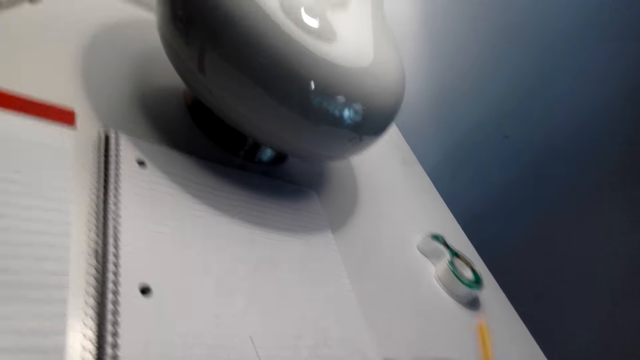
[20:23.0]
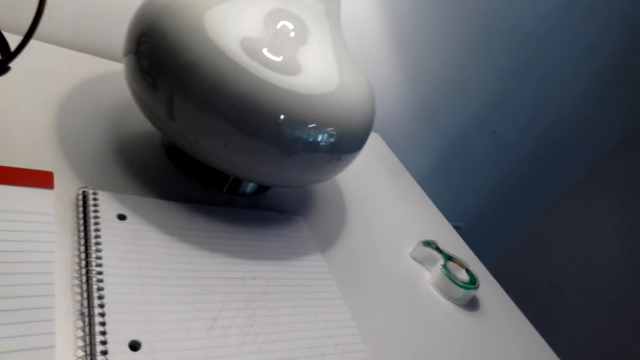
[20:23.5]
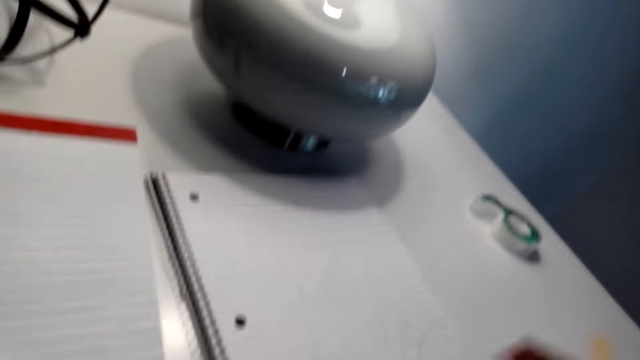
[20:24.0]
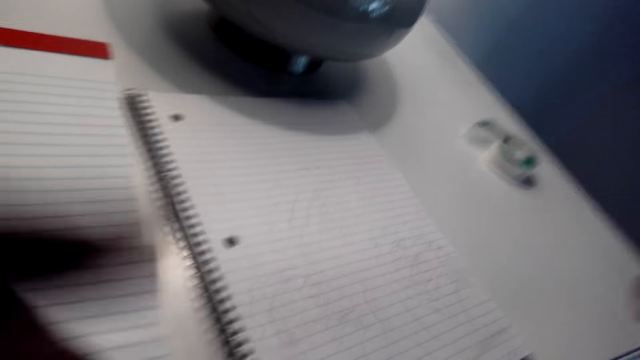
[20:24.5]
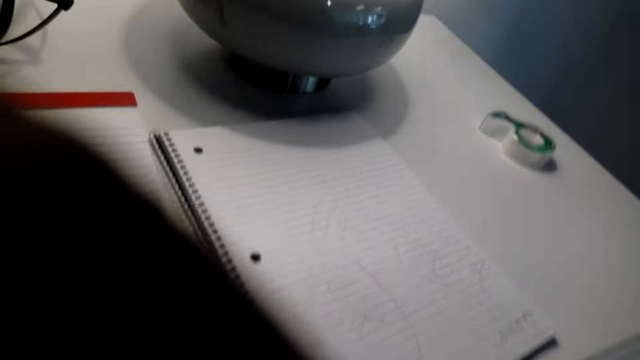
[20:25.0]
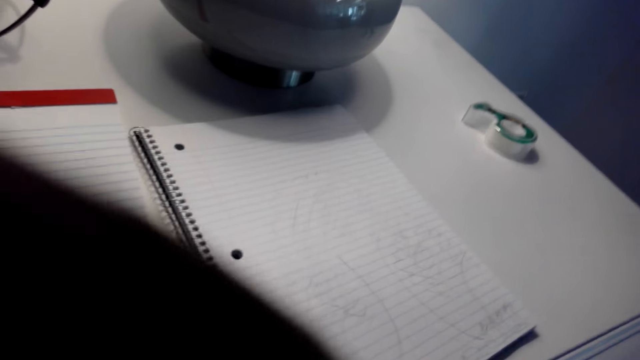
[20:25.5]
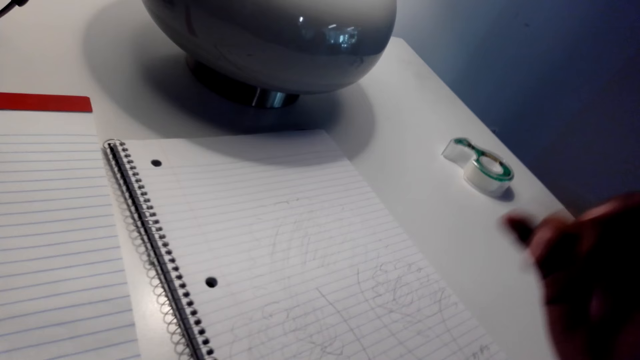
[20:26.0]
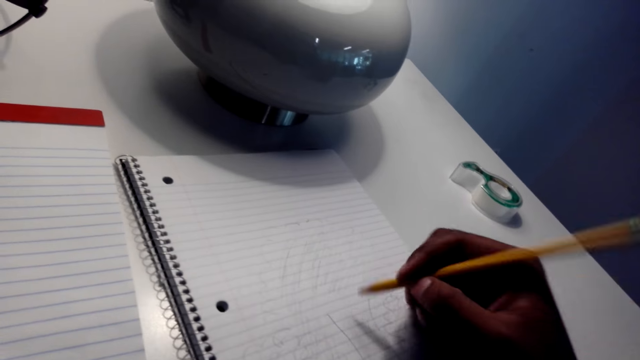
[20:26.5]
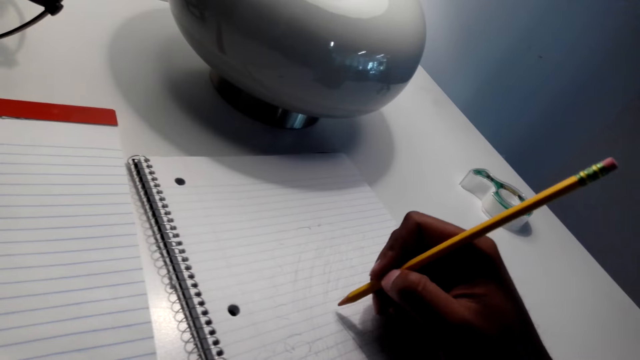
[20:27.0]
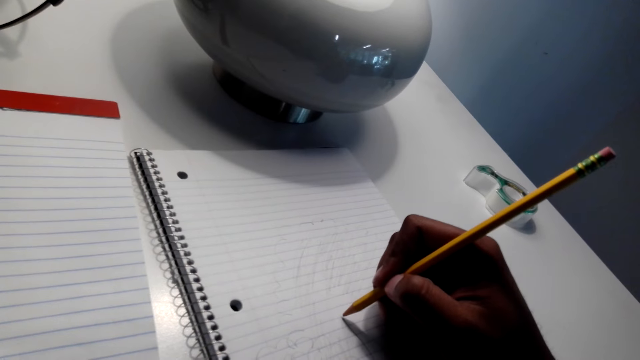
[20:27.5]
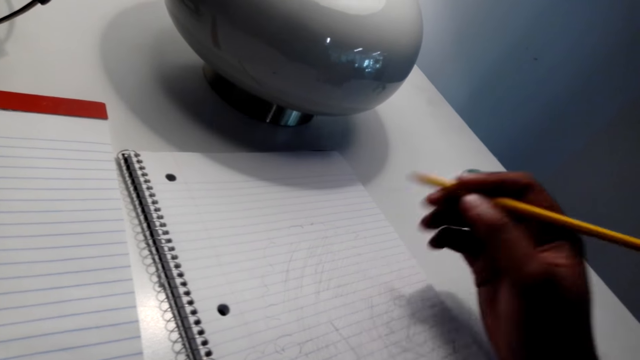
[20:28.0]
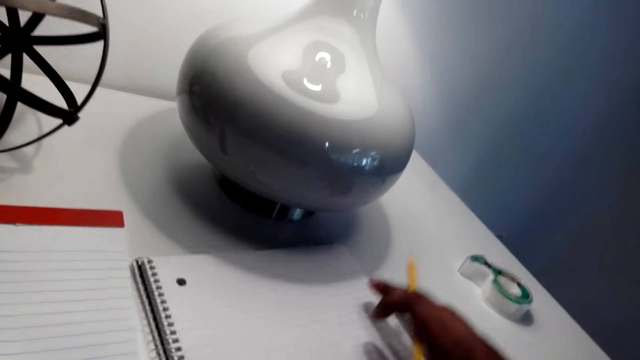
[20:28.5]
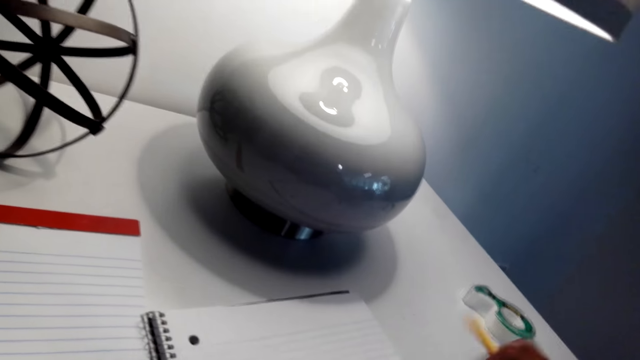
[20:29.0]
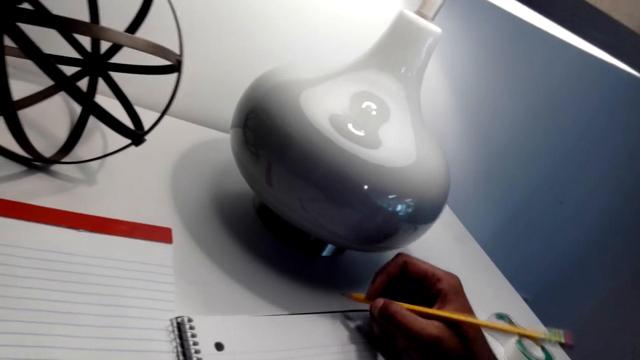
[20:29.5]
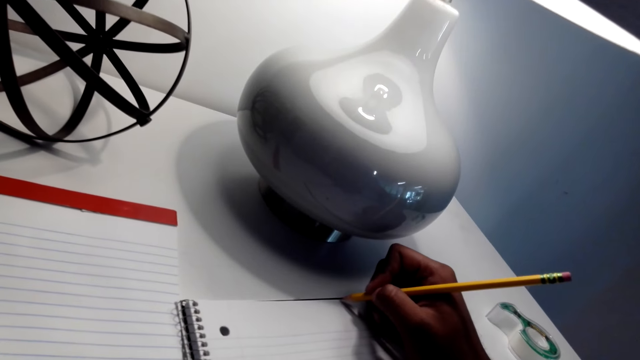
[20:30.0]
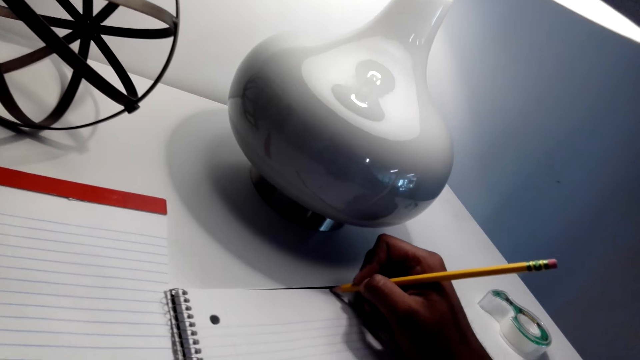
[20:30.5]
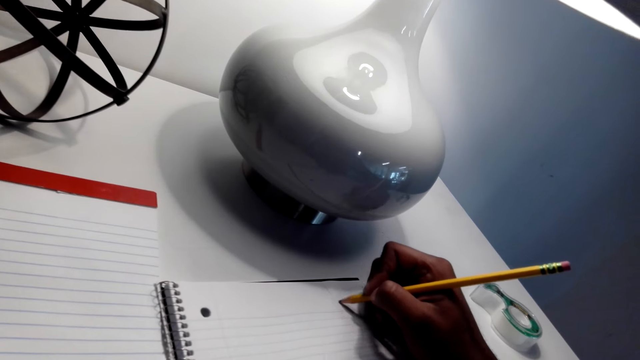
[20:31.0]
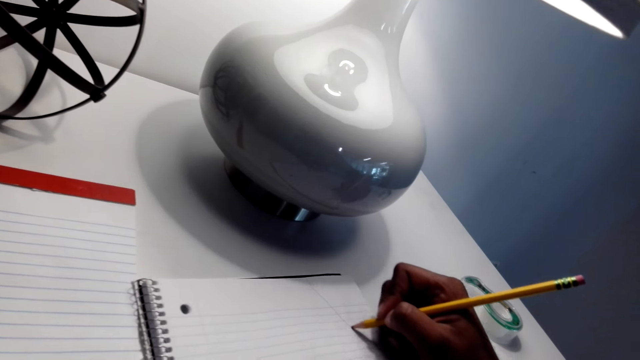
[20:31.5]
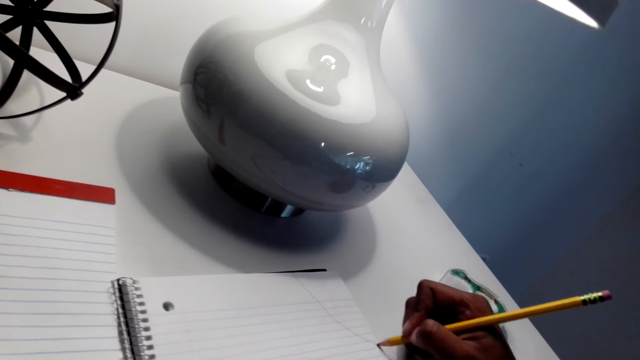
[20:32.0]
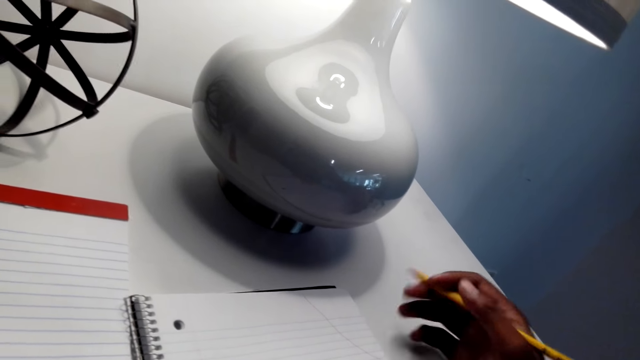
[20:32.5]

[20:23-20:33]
The camera wearer adjusts the camera with his left hand. He draws on a book with the pencil.

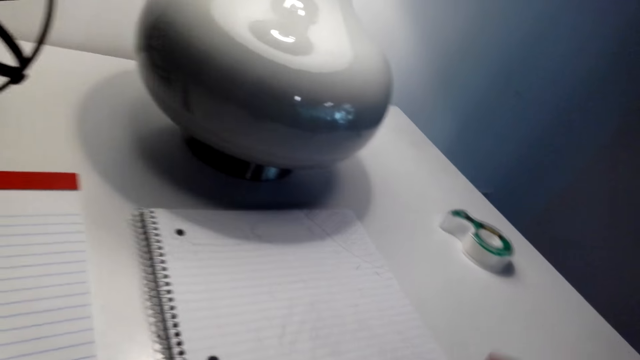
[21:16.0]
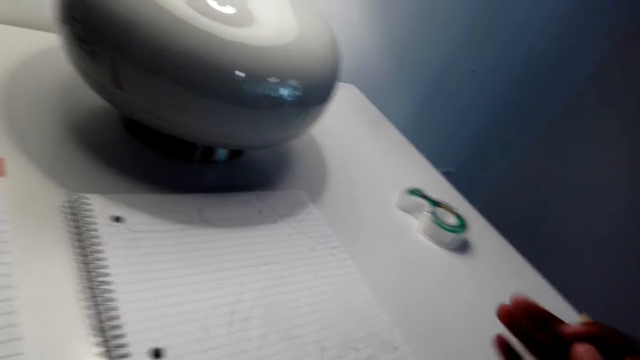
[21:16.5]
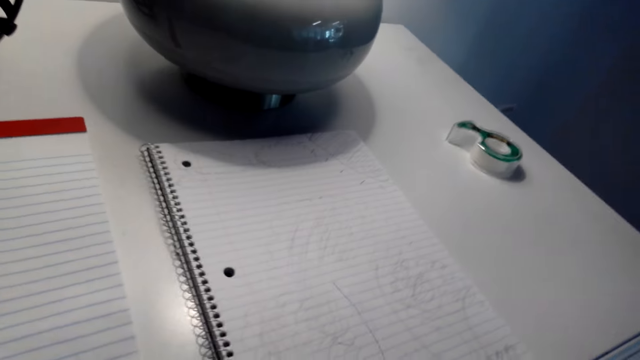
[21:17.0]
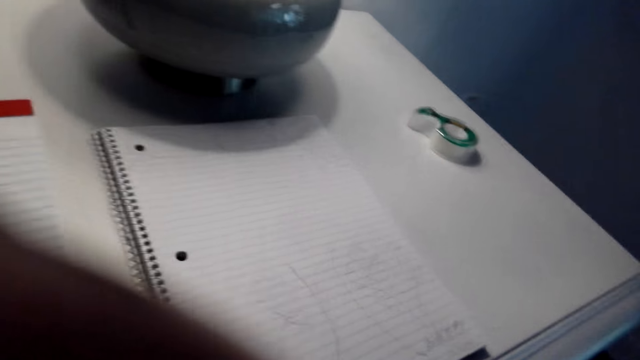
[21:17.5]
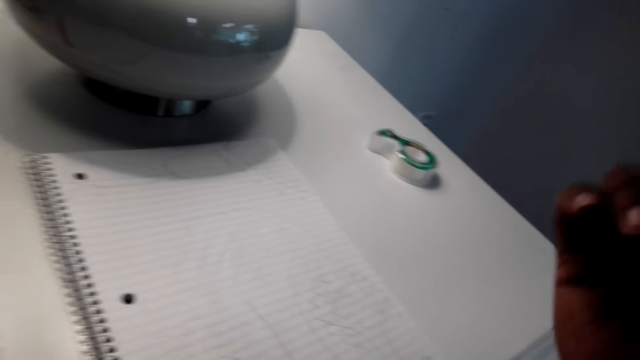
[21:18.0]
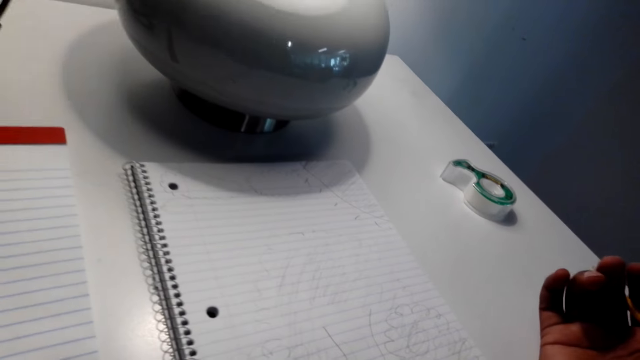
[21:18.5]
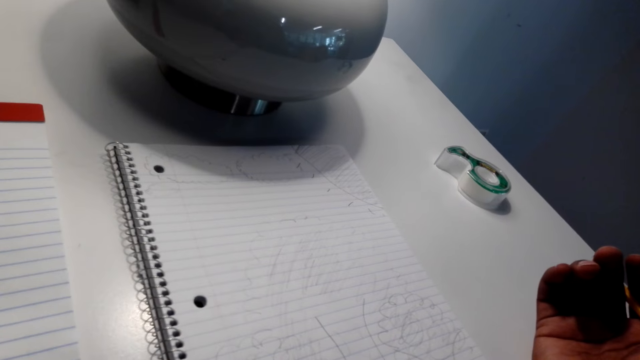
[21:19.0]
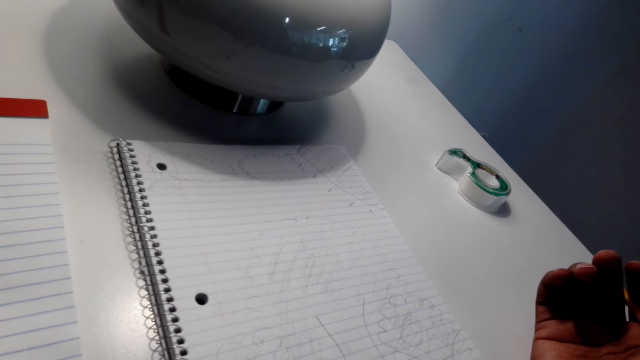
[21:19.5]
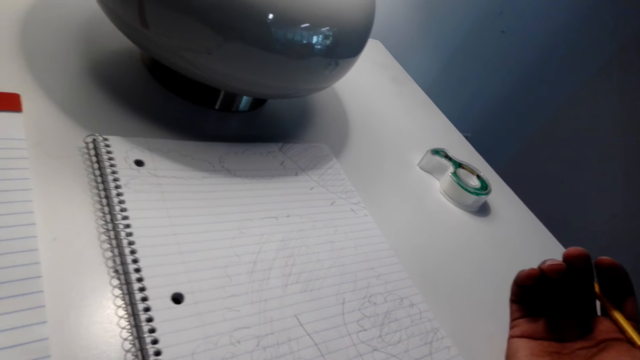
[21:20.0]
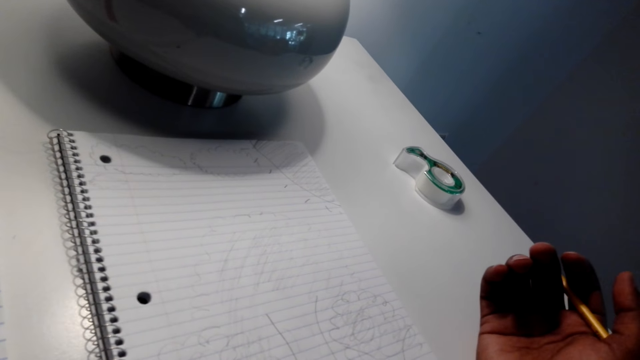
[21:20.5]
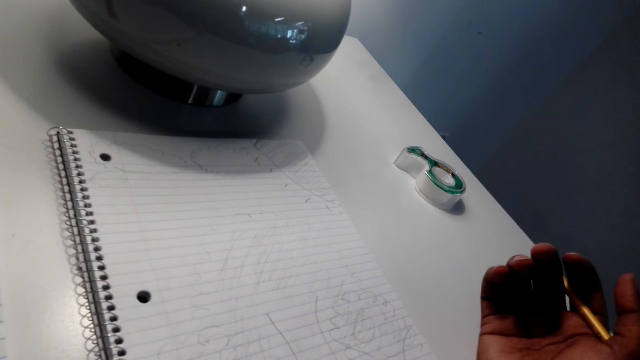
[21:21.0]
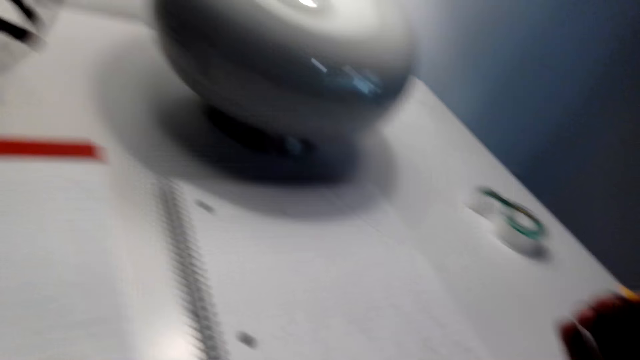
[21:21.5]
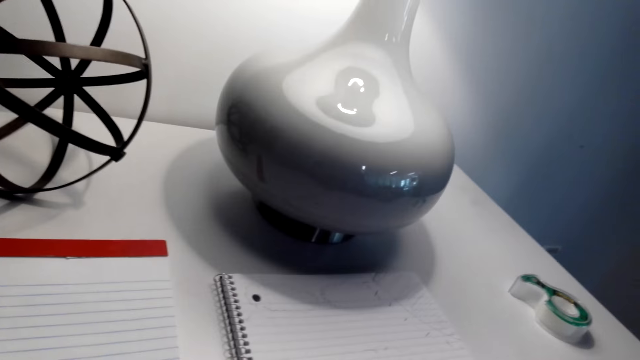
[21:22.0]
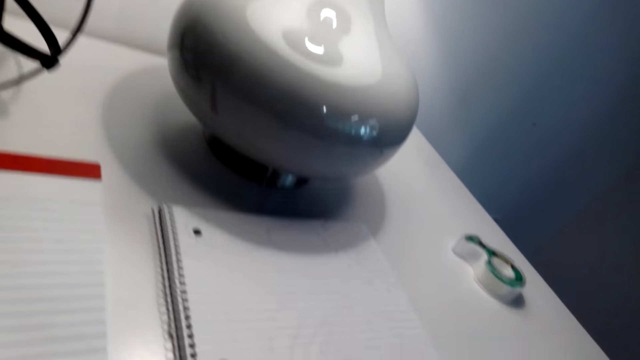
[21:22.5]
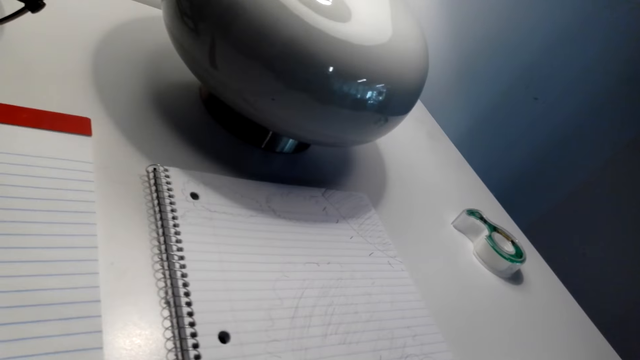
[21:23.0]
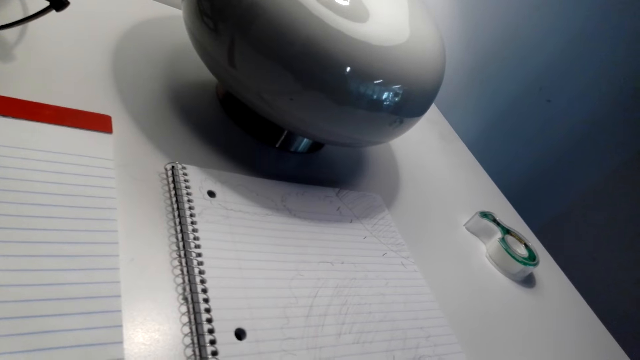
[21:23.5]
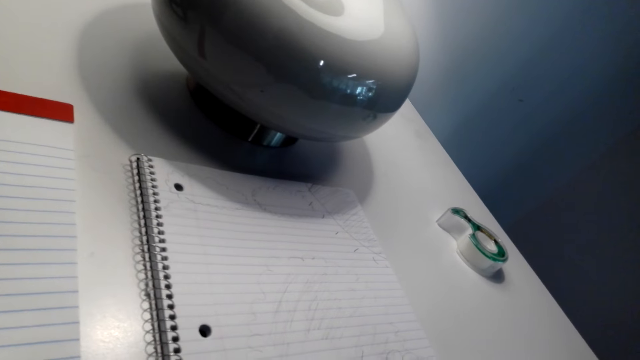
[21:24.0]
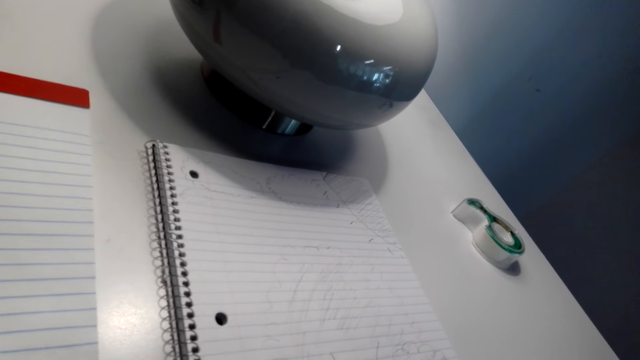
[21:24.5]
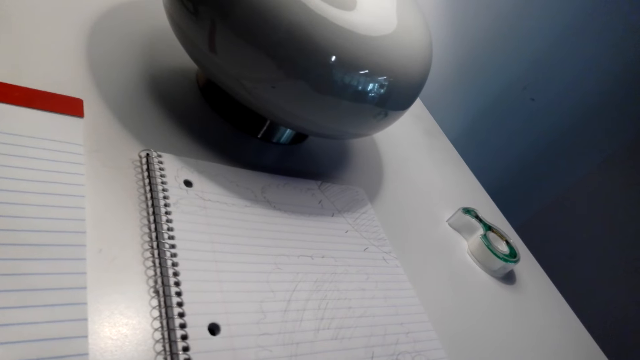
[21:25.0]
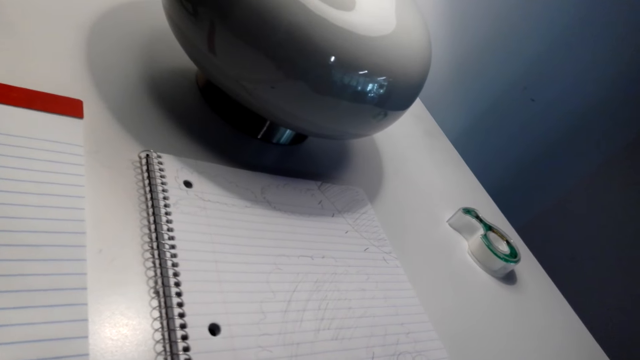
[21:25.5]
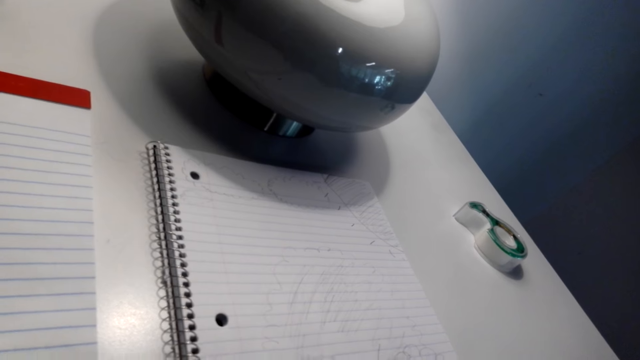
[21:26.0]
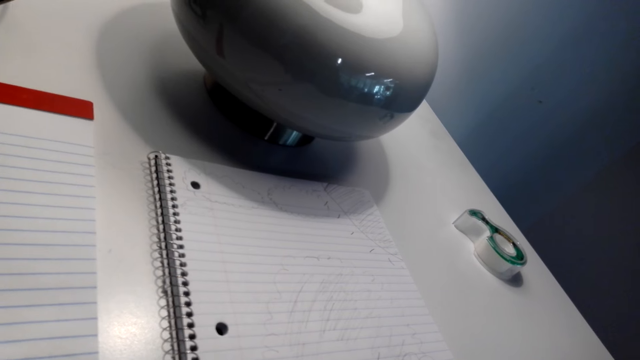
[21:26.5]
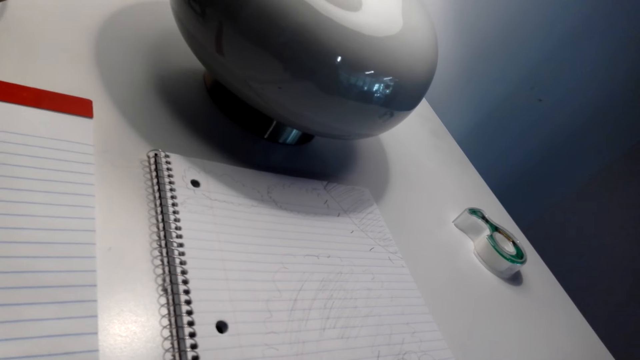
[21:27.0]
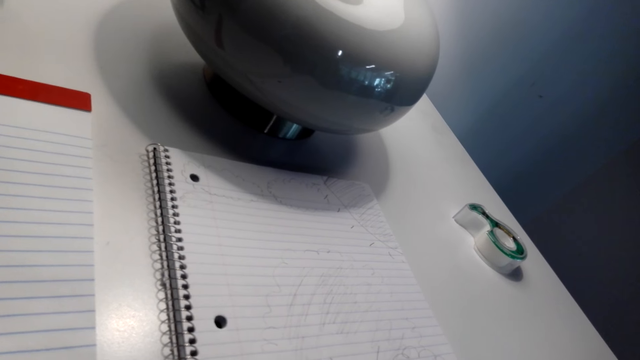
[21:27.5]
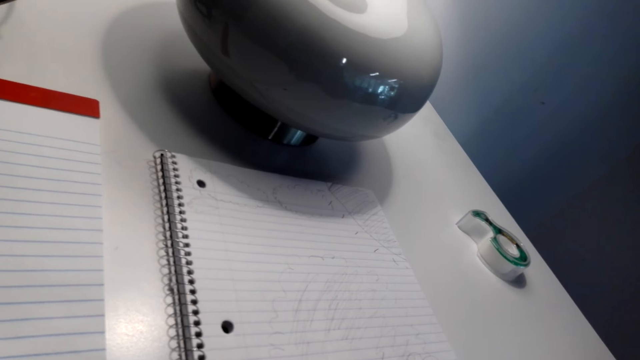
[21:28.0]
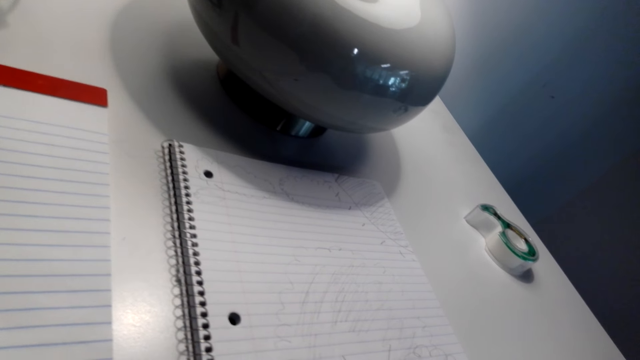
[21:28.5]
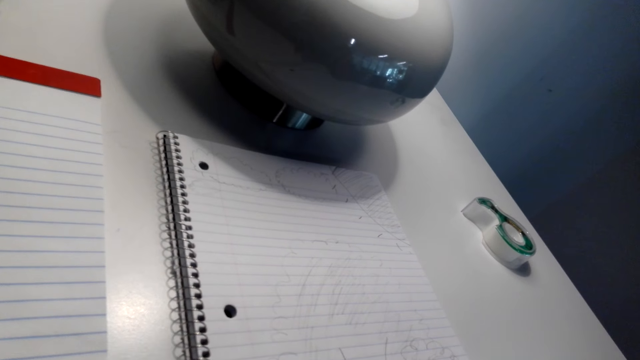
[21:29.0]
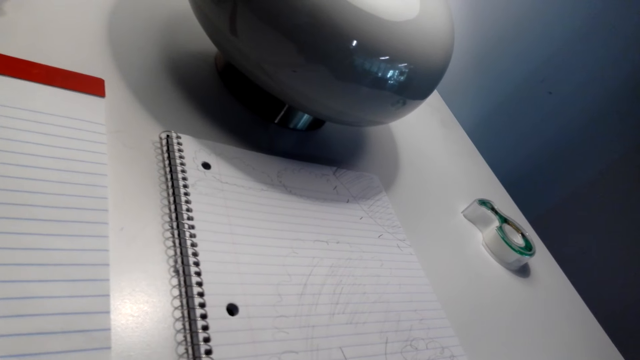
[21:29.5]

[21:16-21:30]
The camera wearer adjusts the camera with his left hand.
